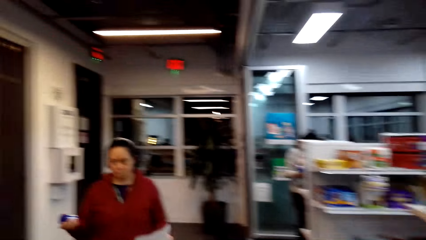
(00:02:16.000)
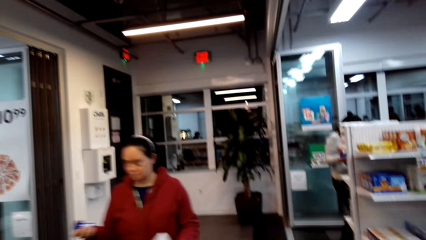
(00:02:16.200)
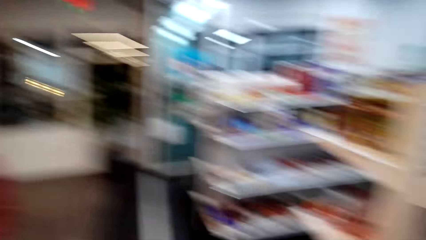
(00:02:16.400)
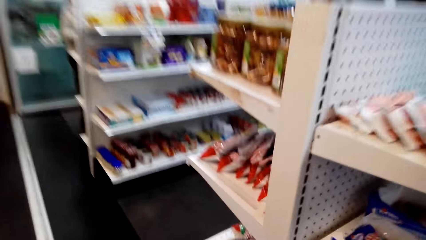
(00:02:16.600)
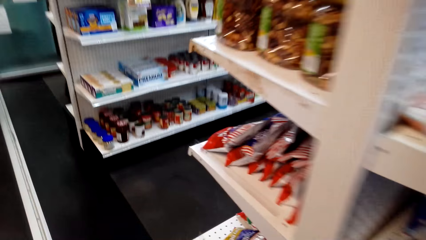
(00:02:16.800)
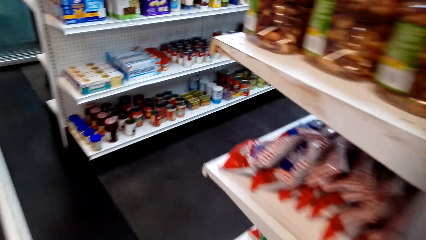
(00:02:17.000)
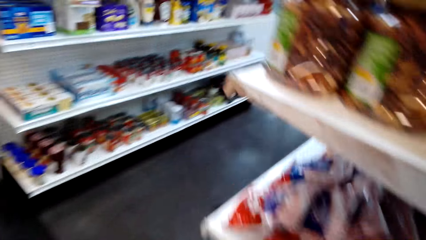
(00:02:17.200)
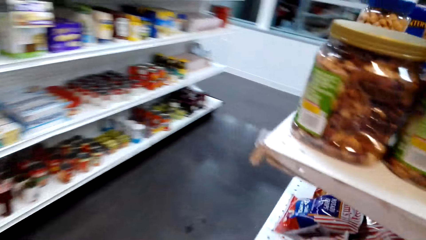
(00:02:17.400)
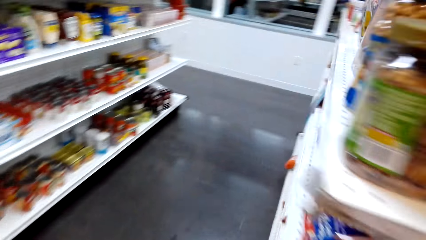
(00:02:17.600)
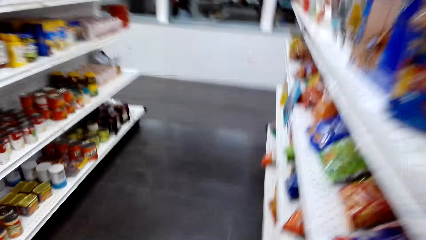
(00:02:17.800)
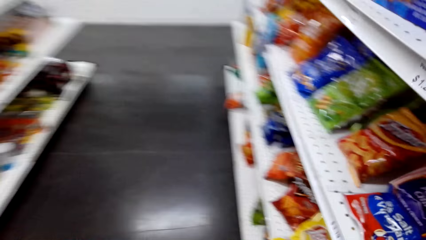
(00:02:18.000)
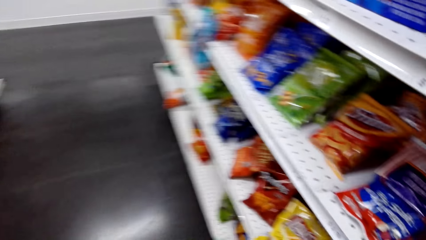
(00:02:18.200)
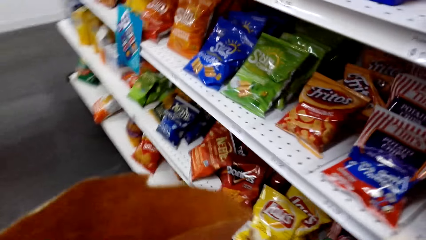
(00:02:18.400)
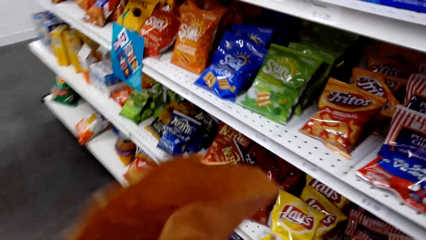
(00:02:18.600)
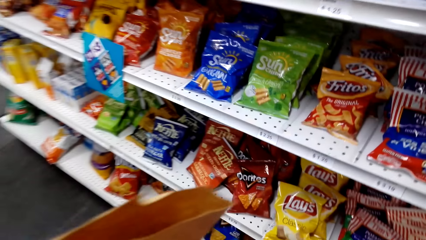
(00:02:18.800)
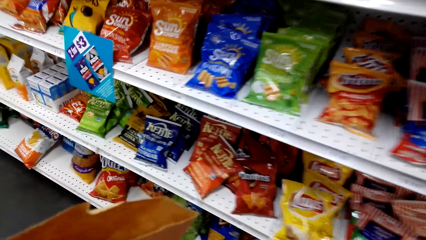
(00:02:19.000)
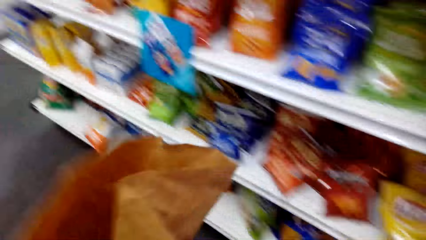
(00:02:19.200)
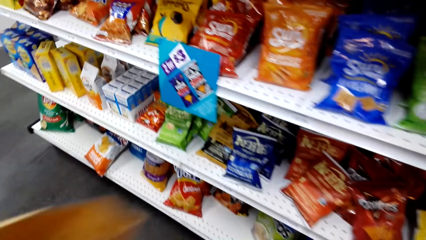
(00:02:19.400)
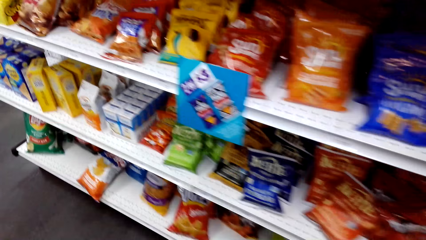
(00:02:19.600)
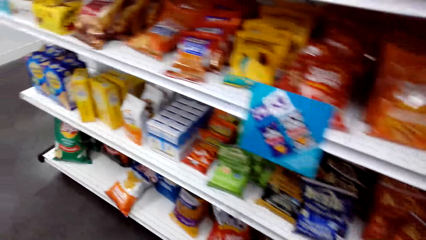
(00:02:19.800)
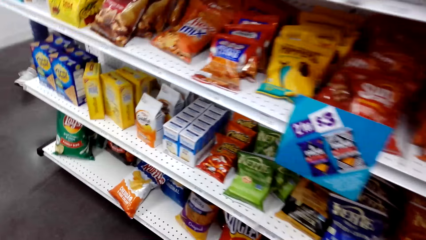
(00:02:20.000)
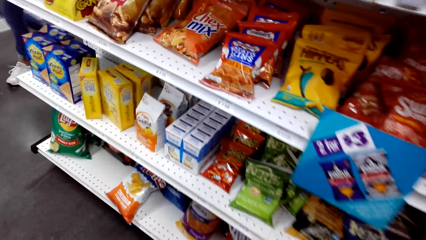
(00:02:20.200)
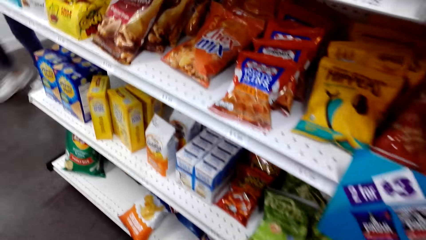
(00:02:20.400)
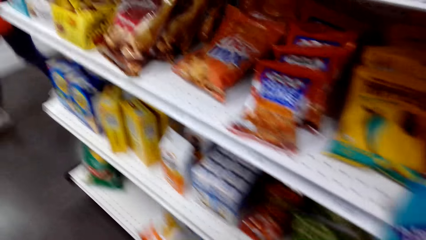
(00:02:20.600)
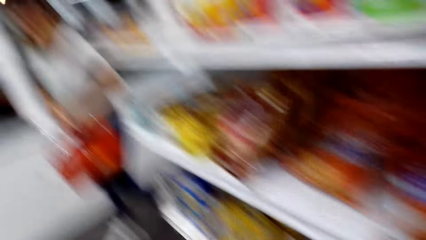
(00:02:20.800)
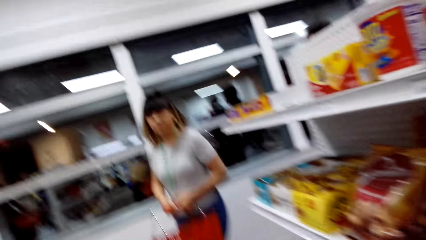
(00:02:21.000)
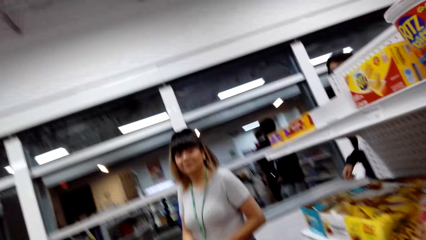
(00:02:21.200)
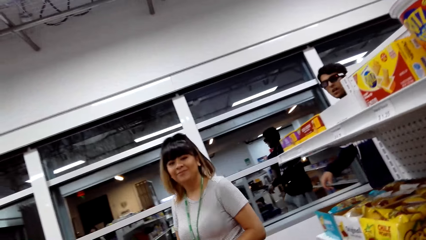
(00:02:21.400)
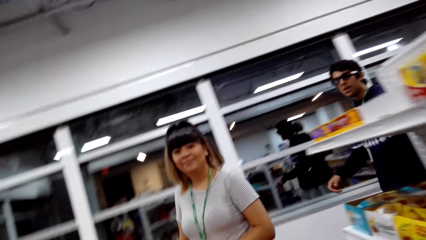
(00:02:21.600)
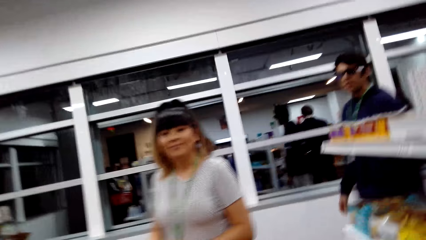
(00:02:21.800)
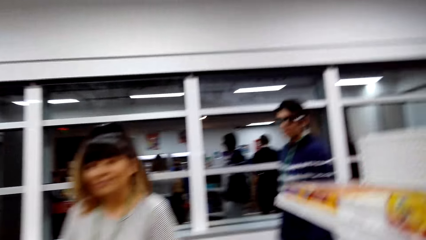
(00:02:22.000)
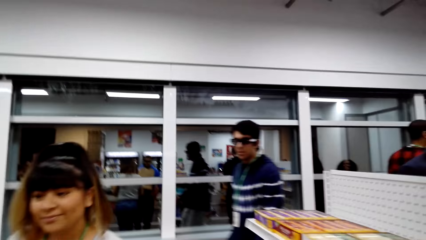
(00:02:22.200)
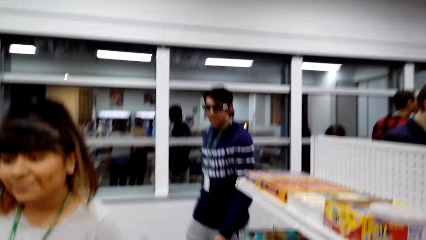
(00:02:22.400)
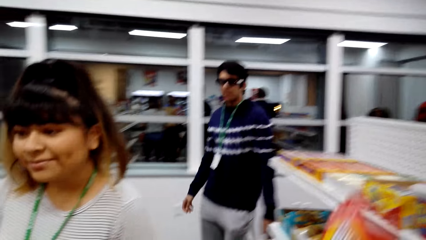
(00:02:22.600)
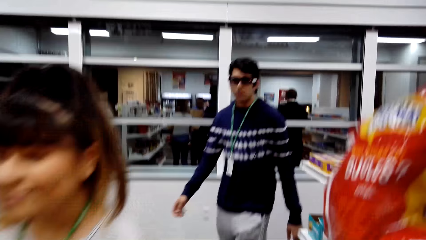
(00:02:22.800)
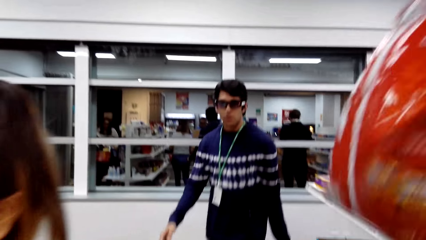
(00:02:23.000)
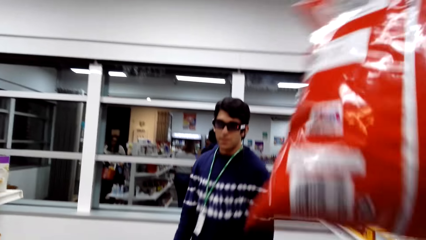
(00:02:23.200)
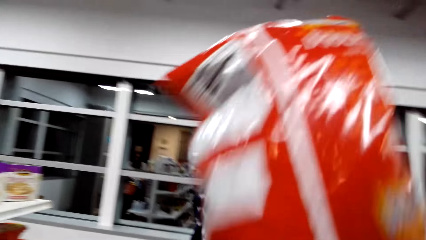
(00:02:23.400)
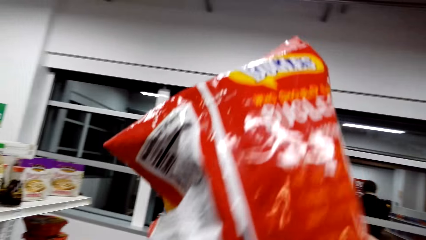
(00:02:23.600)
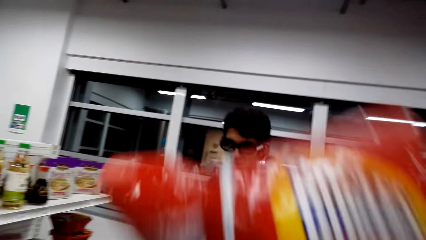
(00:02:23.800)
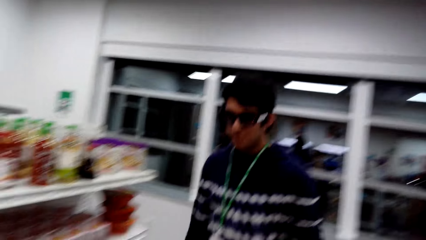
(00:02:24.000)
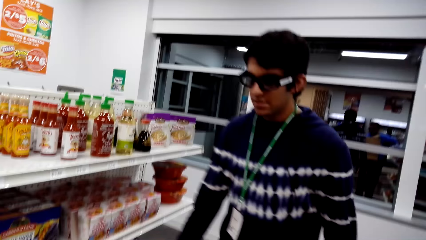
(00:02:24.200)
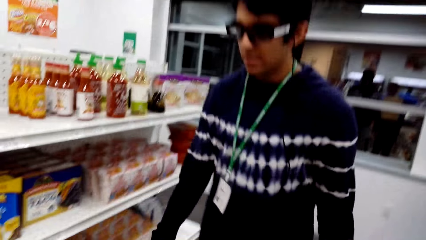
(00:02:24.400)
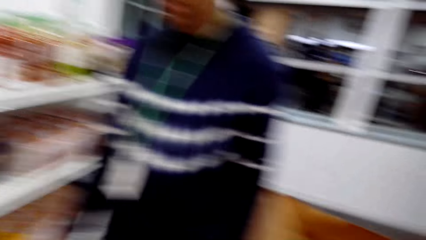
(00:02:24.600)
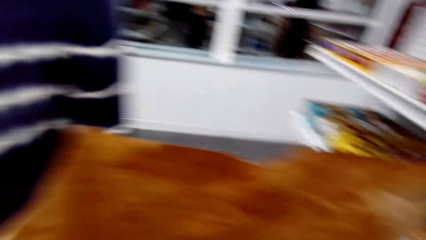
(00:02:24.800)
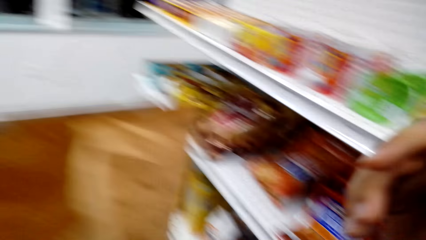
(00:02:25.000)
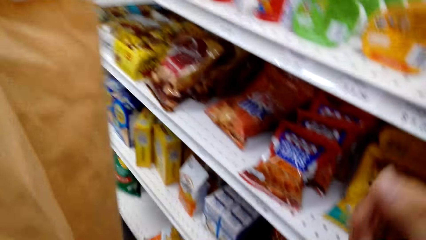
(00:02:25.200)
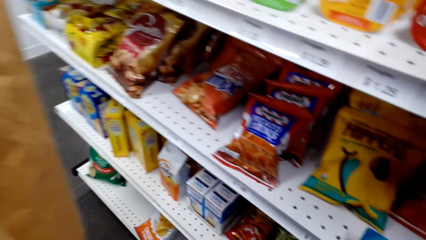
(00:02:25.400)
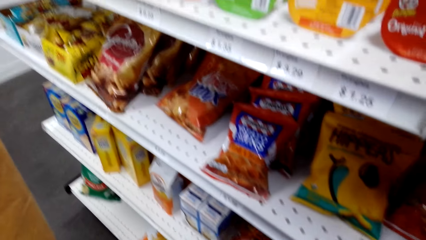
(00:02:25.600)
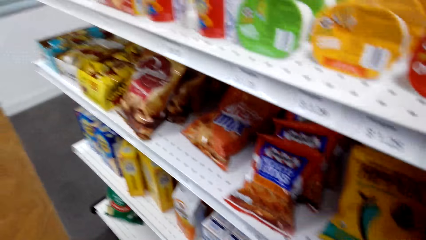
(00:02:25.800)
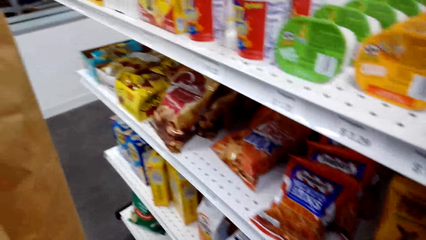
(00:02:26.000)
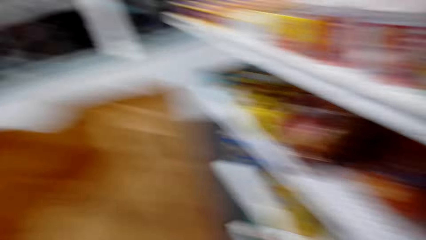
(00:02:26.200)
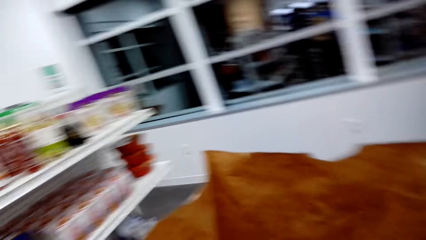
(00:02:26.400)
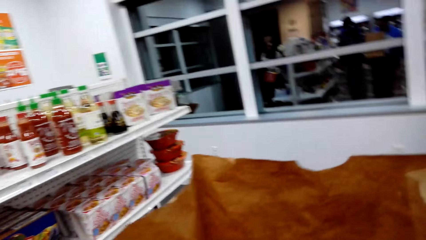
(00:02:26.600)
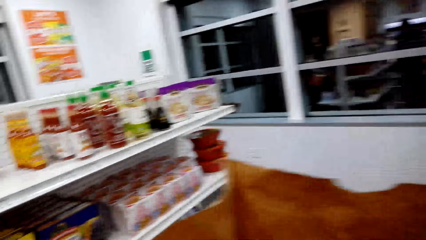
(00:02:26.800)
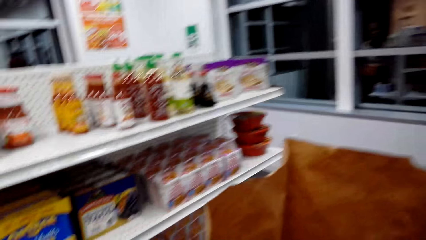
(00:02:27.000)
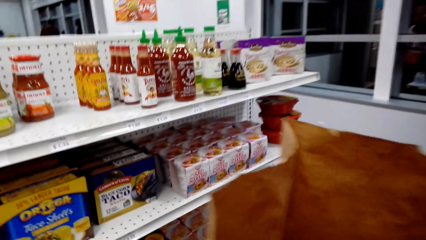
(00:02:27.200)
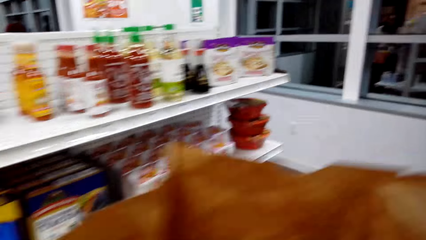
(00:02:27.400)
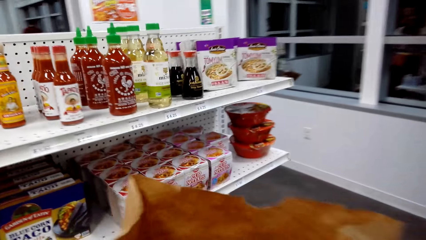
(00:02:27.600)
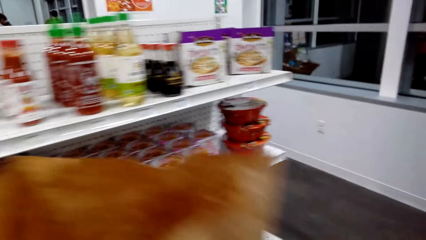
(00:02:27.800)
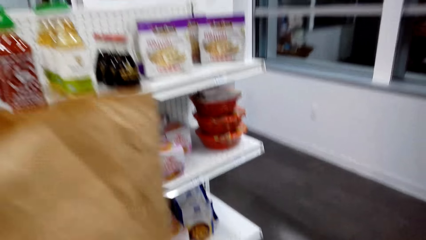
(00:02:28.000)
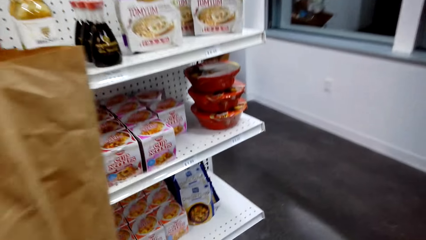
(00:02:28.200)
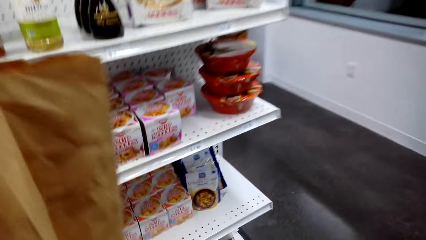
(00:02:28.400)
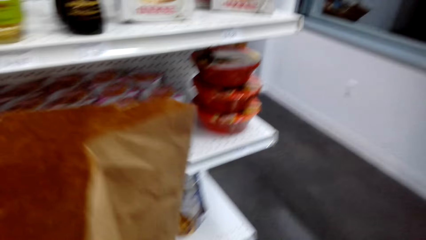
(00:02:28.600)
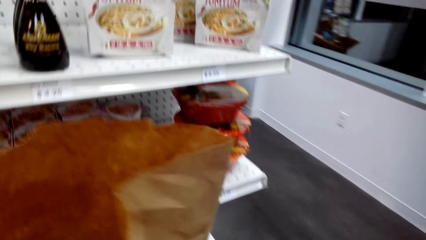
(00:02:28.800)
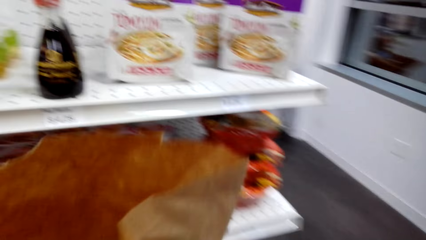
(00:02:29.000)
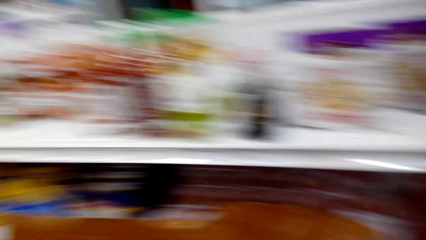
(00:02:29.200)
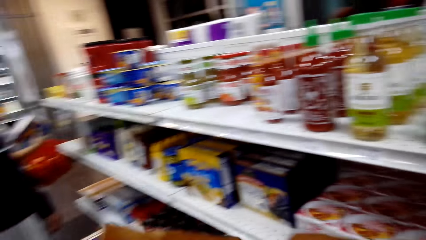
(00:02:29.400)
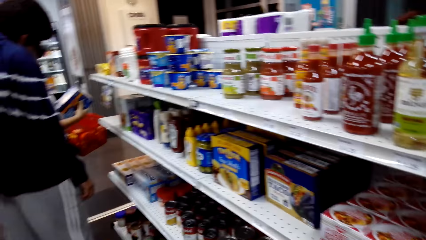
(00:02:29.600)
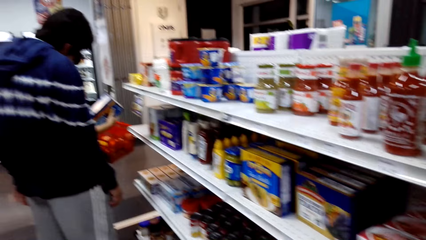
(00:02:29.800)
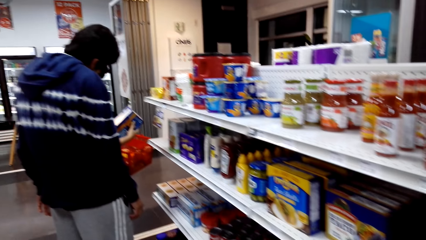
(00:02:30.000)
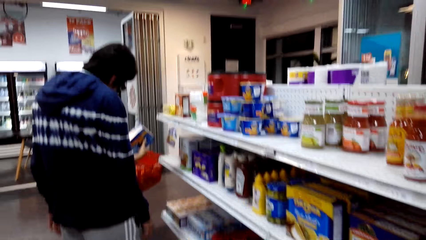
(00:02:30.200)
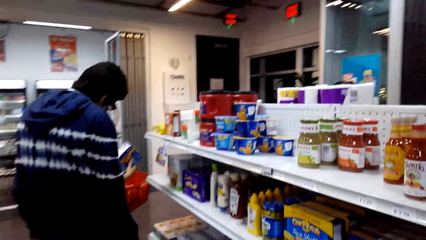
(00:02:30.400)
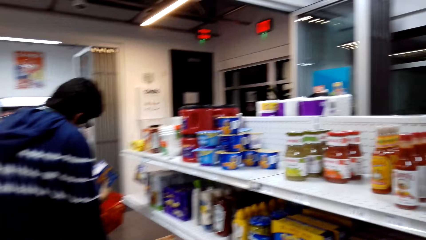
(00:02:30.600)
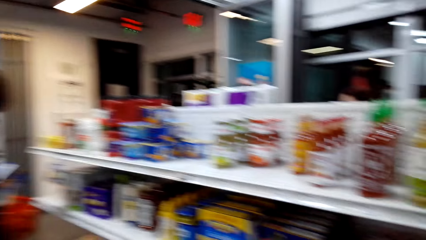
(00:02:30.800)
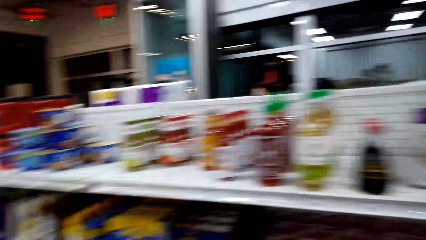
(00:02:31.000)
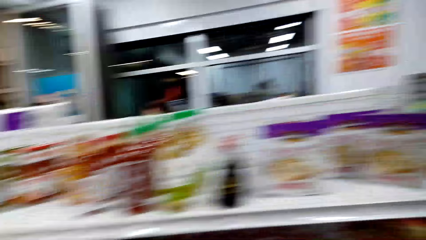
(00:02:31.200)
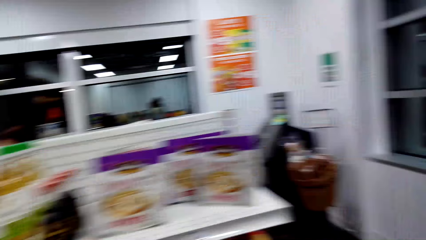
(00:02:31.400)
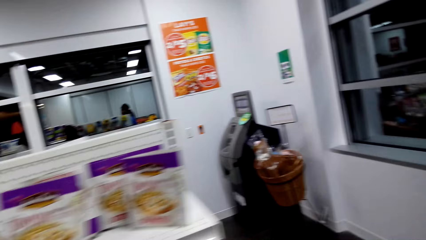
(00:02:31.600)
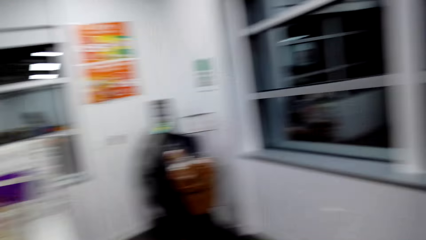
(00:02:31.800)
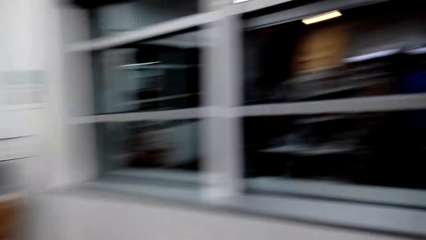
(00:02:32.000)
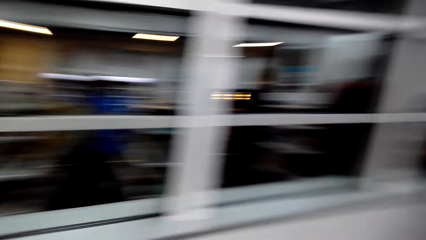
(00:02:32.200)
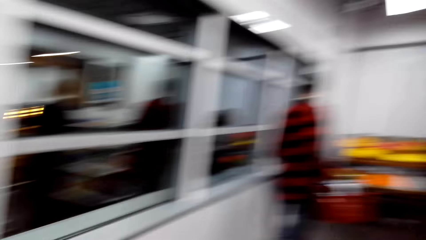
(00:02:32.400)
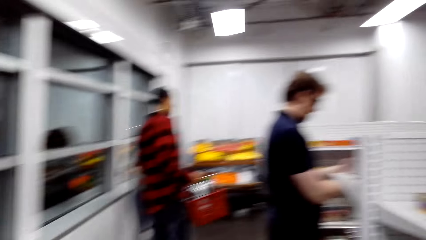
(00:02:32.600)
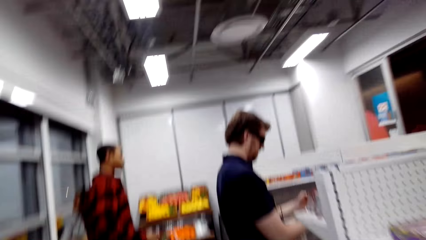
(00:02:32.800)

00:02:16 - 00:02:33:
The camera wearer looks around. A woman walks. The camera wearer walks around the supermarket. They look at the snacks on the shelves. They take the packet or snacks from the shelf. They put the snacks in the grocery bag. They look at the snacks on the shelves. They walk around and look around.
